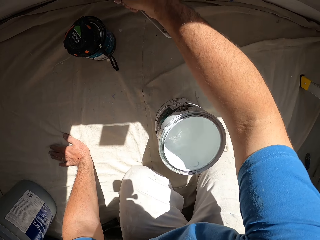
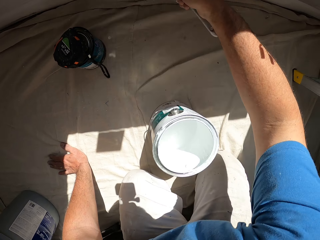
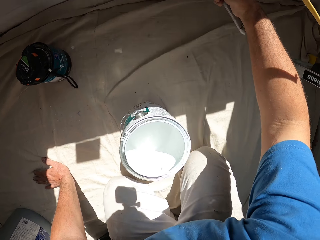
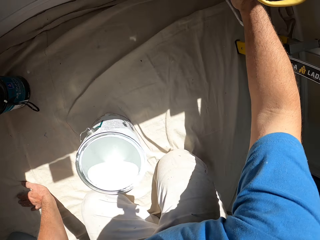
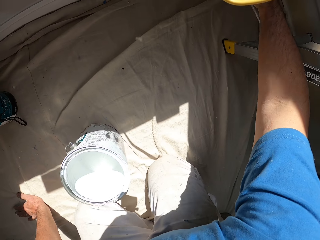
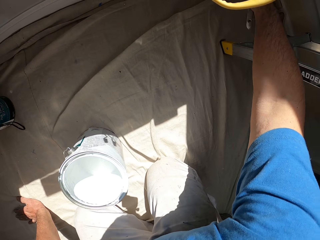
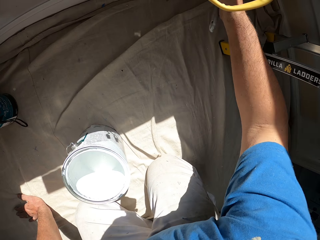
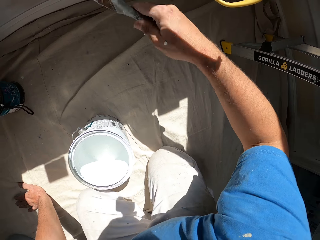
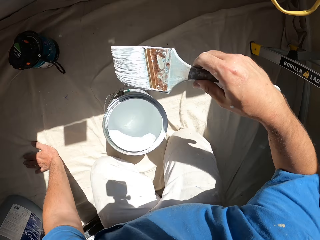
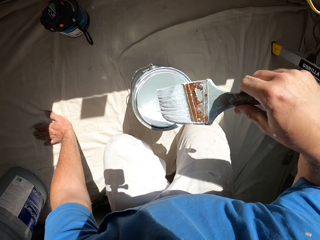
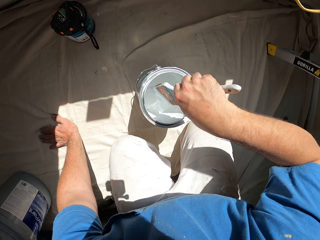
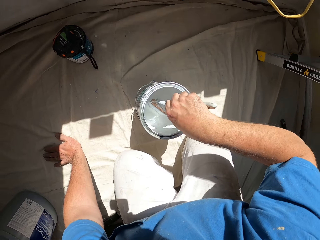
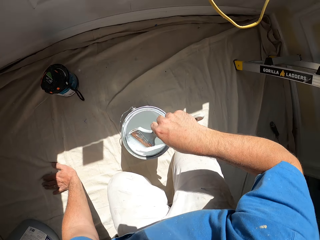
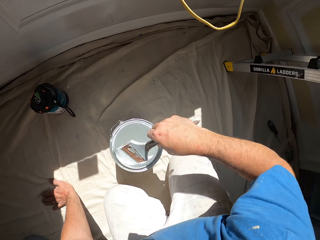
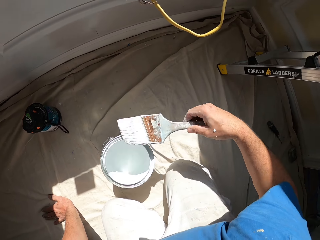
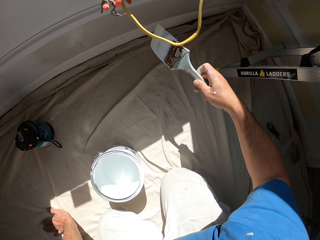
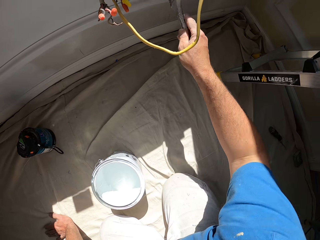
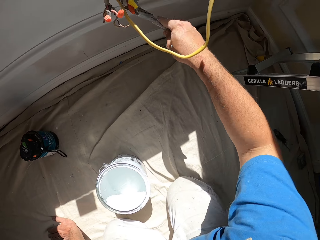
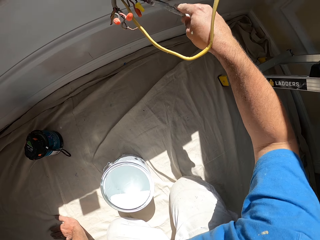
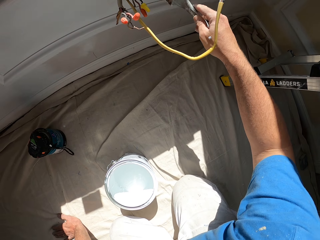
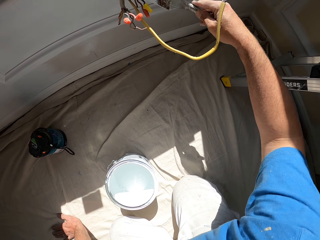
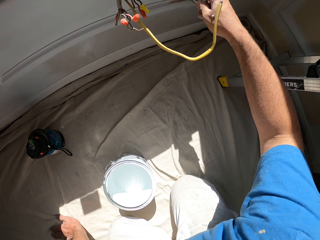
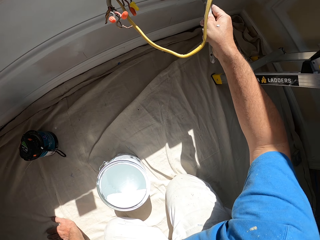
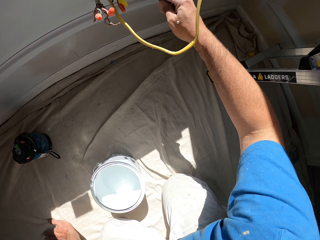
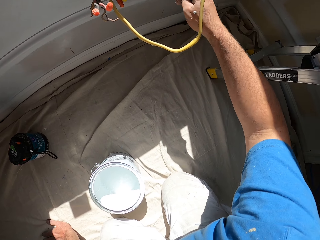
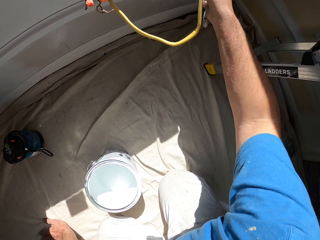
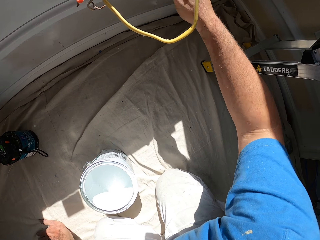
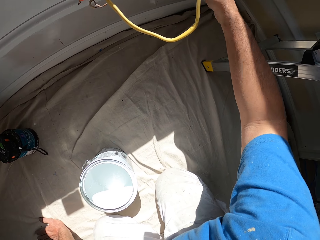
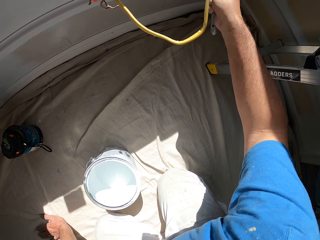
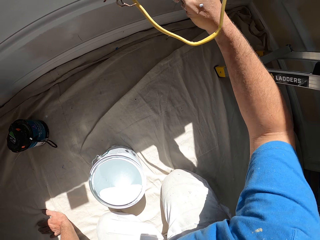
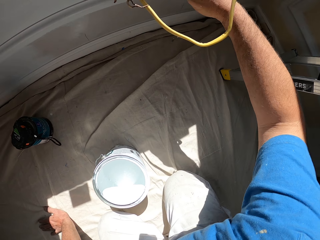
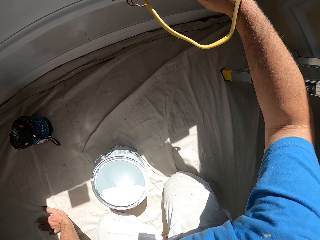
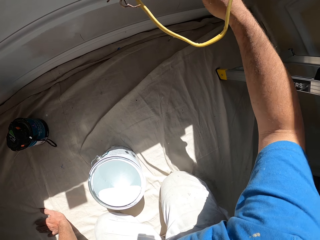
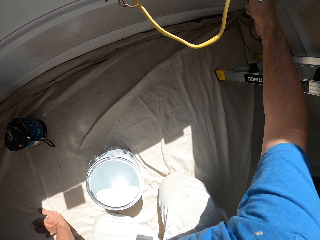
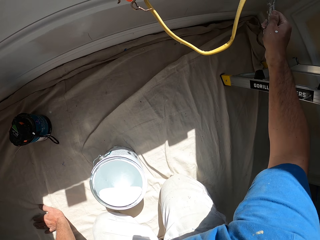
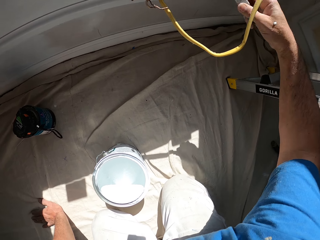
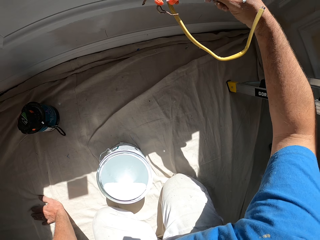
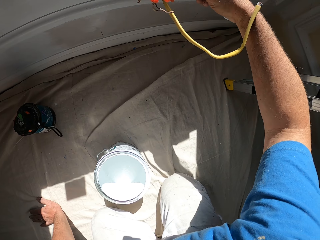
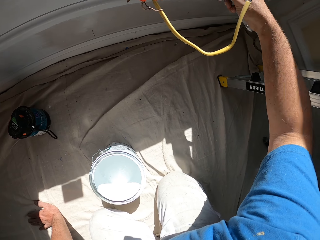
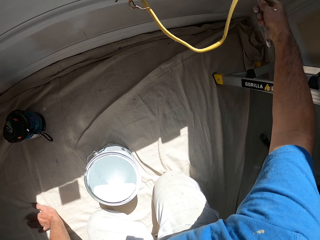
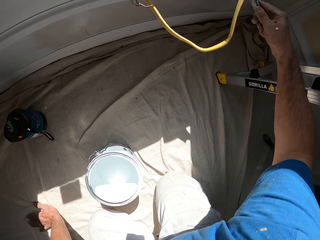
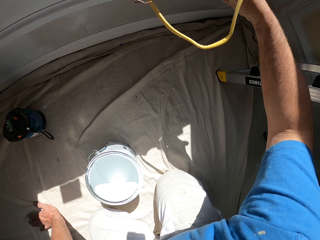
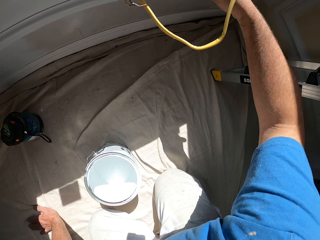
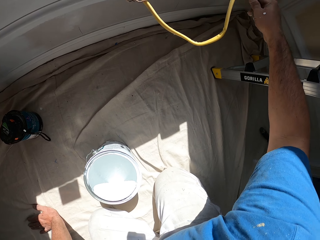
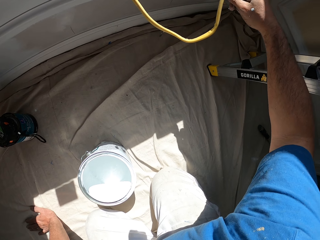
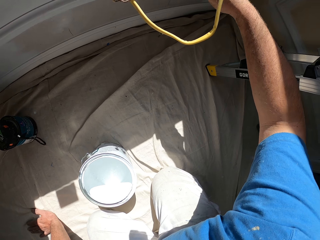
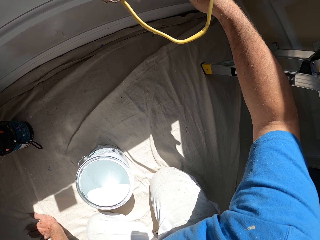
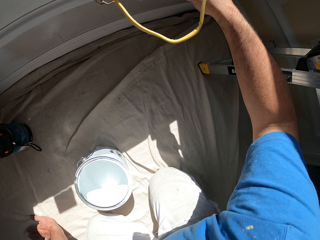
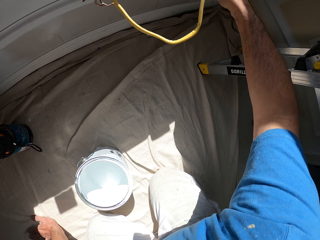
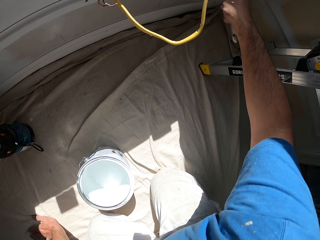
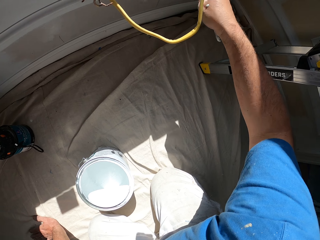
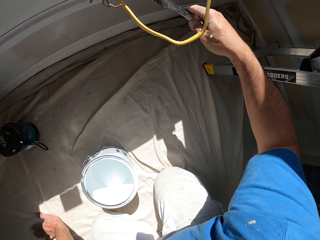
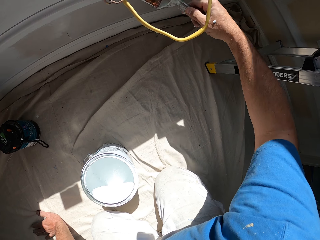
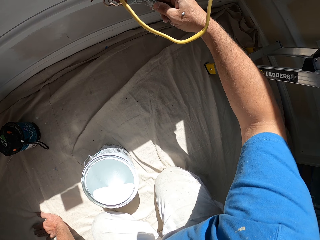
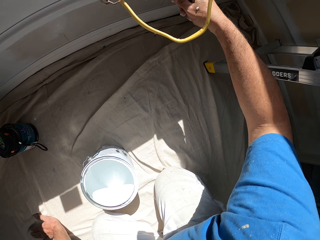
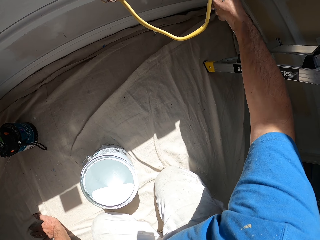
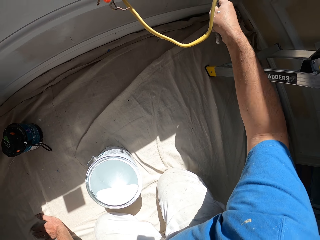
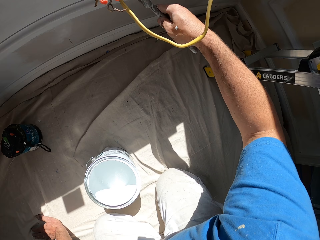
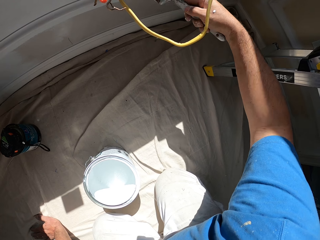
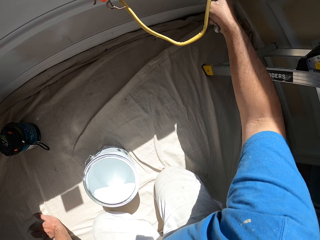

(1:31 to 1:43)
The camera wearer scoops up paint with the paint brush from the paint can. They paint a part of the wall with the paint brush.

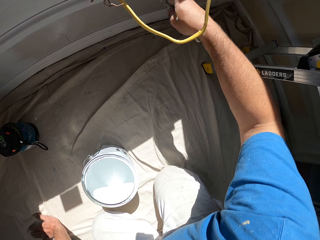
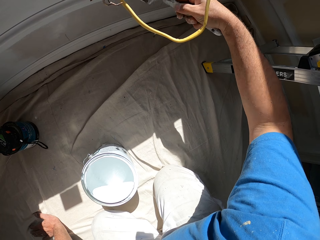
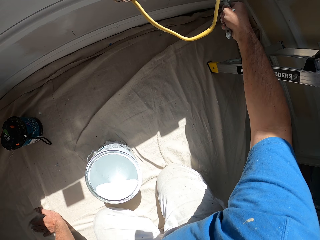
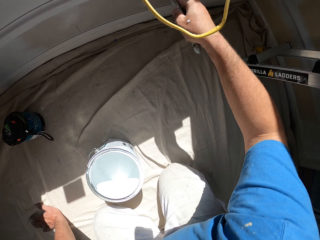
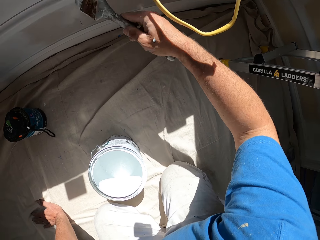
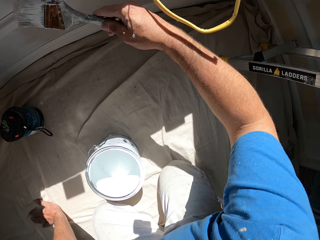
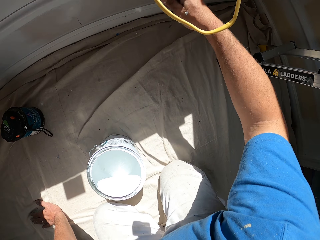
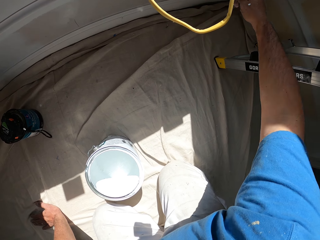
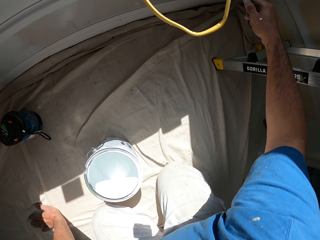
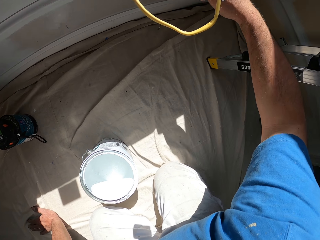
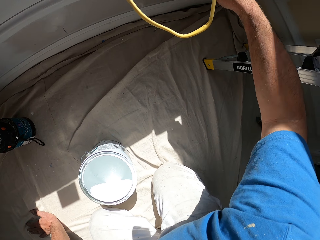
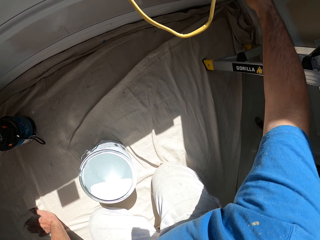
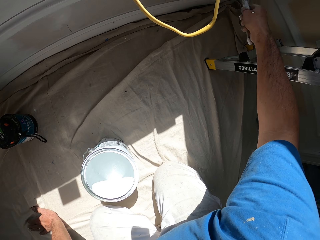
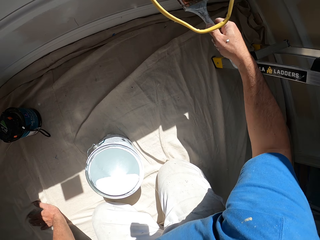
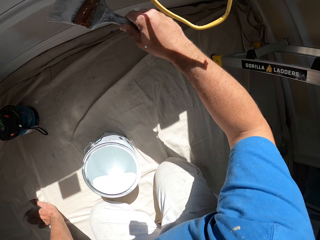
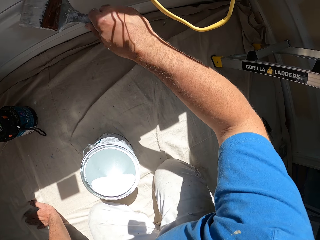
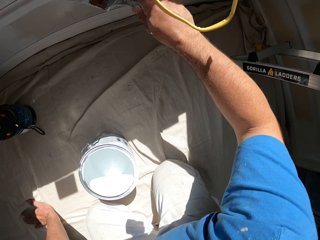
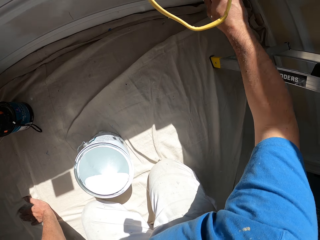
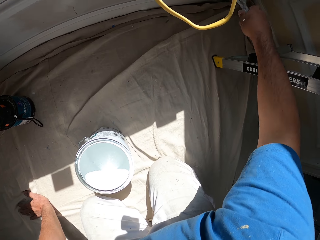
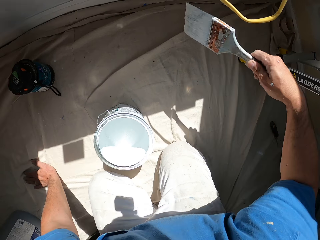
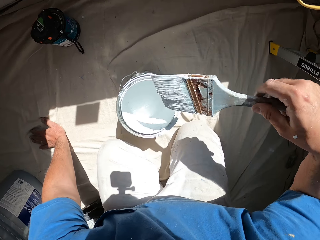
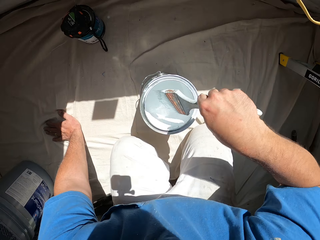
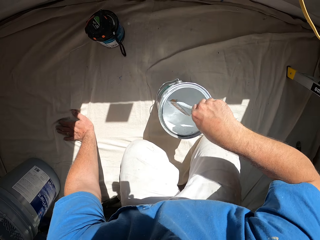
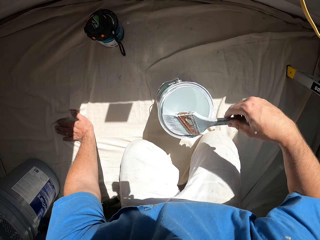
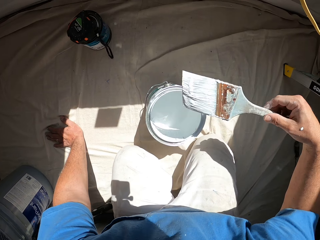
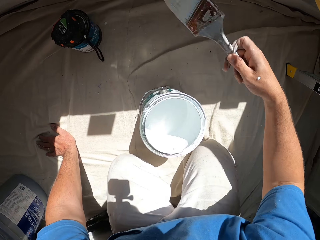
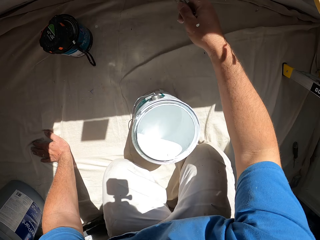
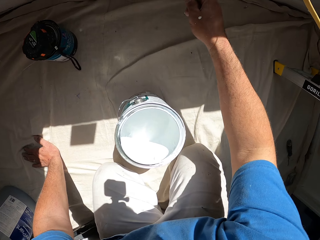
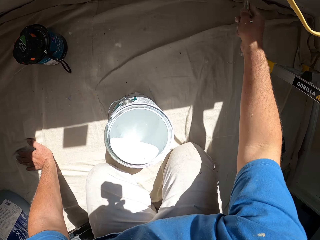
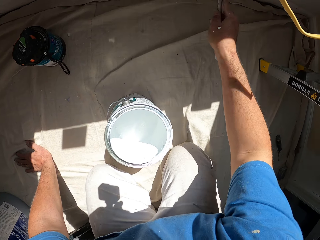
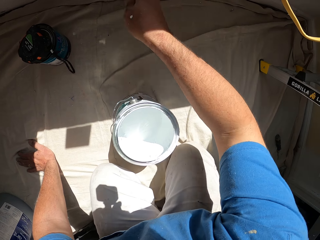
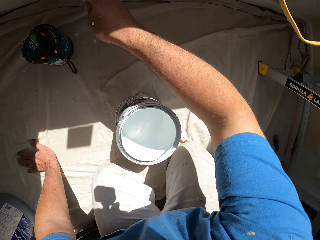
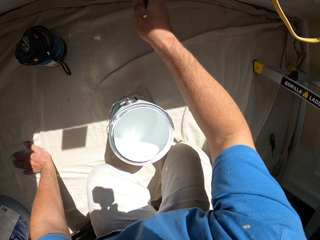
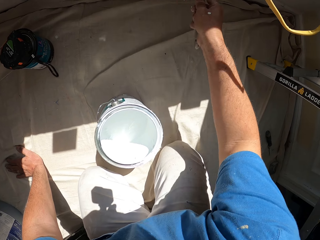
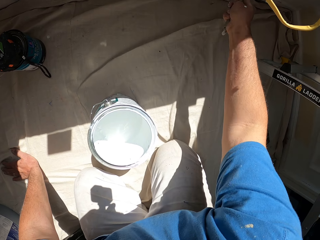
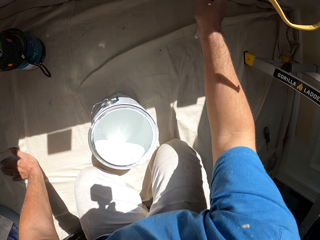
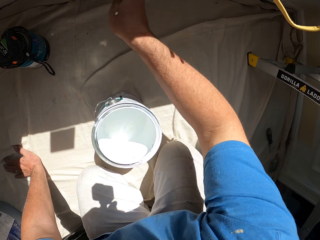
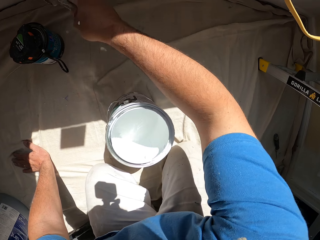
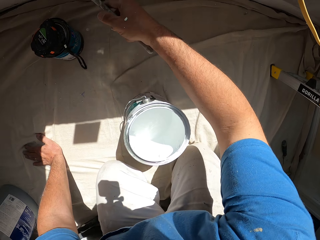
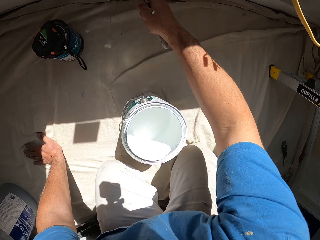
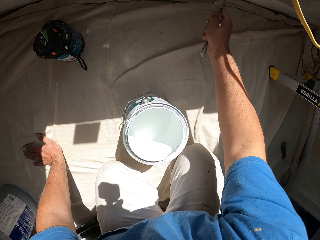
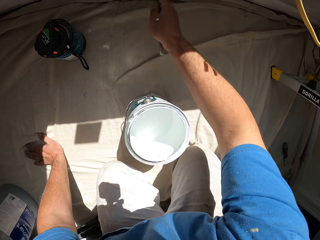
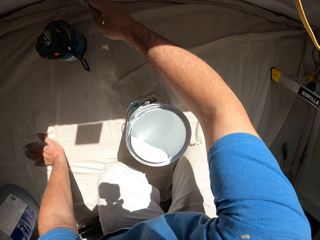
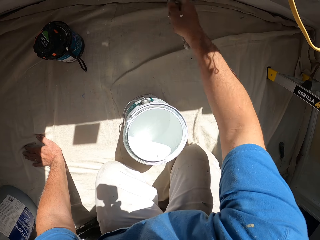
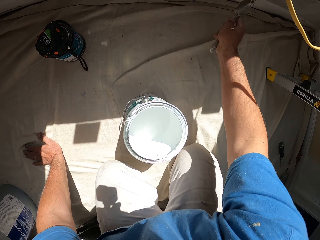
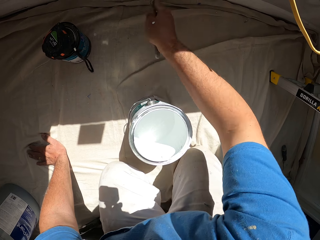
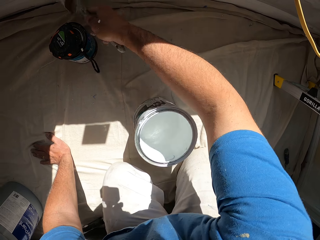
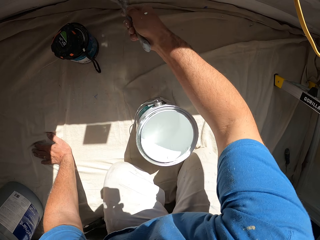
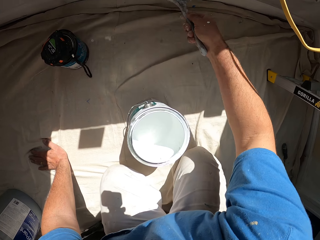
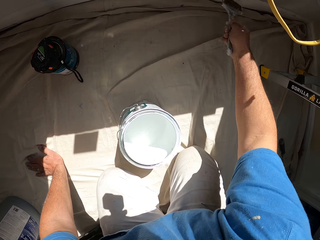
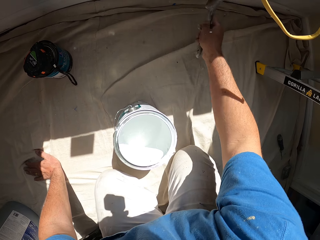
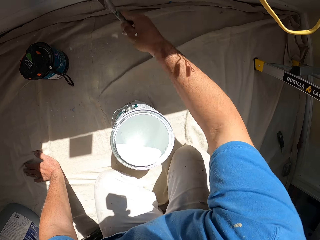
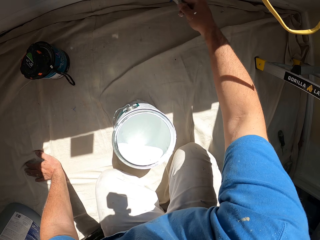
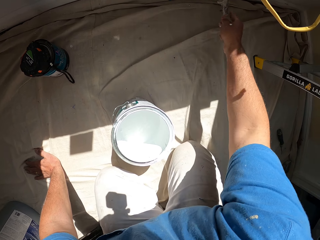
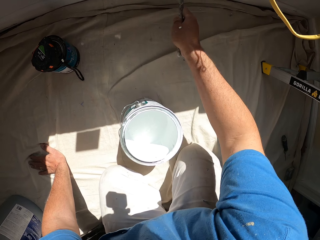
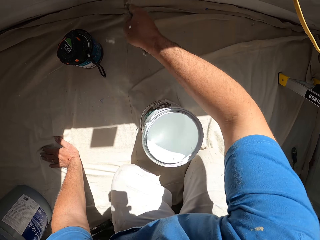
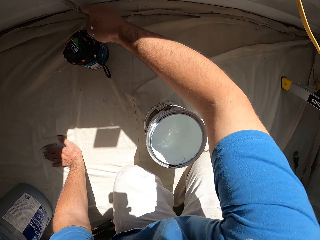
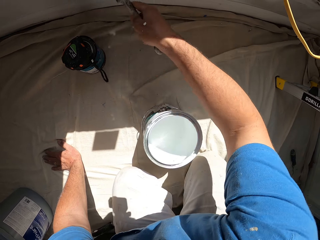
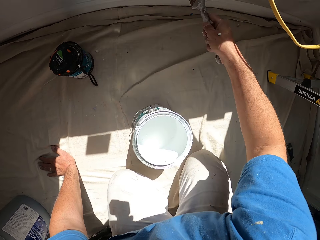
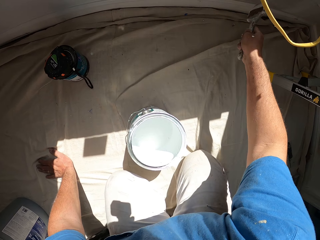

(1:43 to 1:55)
The camera wearer scoops up paint with the paint brush from the paint can. They paint a part of the wall with the paint brush.
